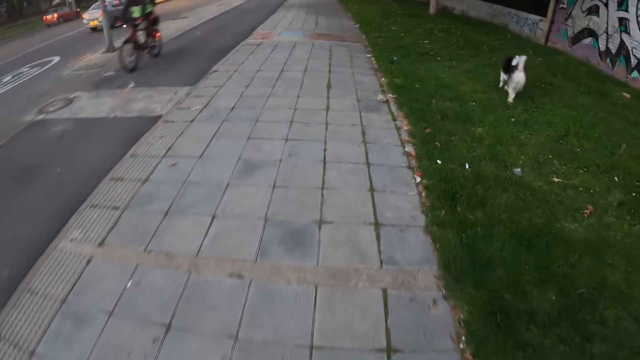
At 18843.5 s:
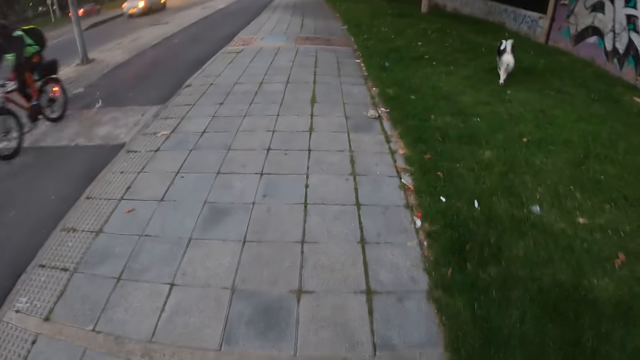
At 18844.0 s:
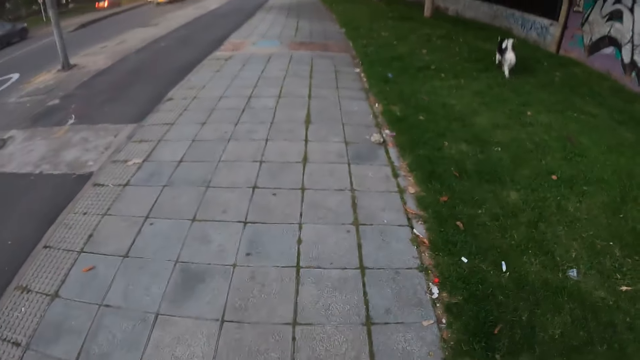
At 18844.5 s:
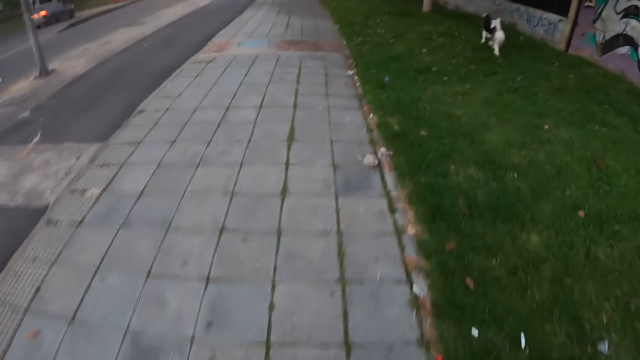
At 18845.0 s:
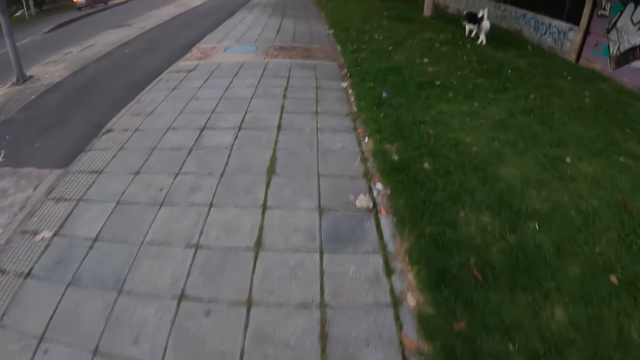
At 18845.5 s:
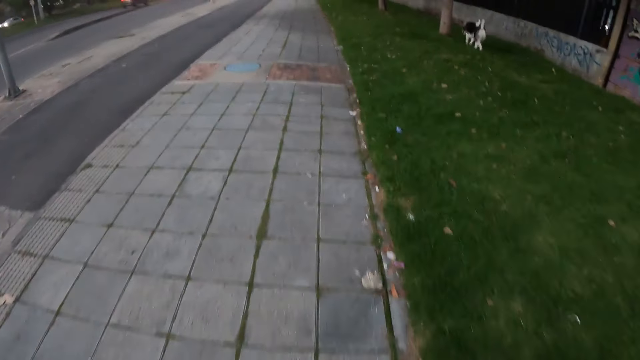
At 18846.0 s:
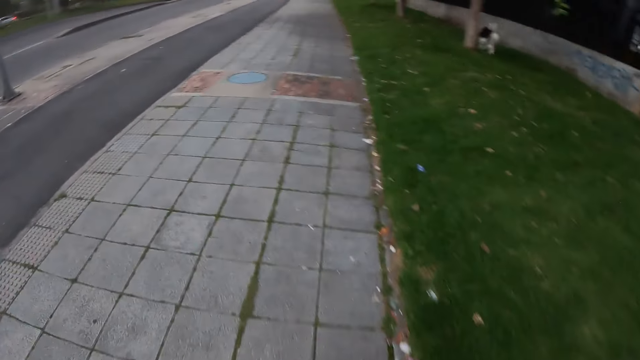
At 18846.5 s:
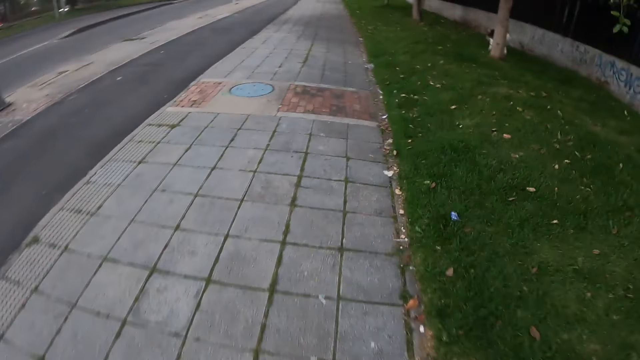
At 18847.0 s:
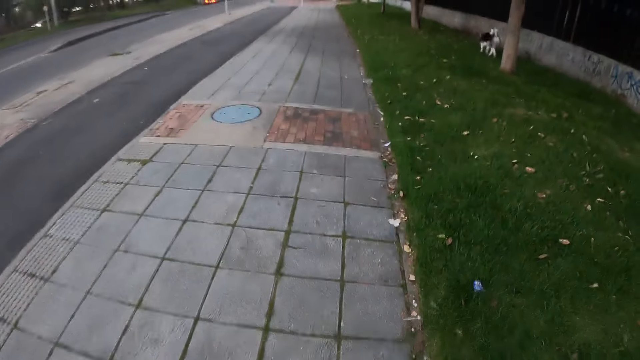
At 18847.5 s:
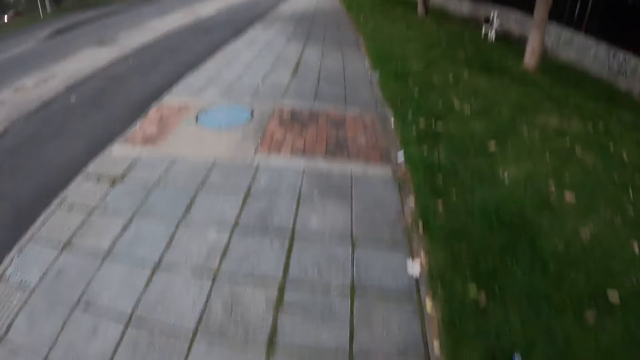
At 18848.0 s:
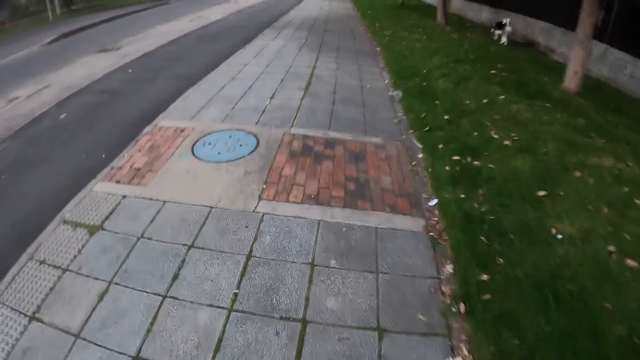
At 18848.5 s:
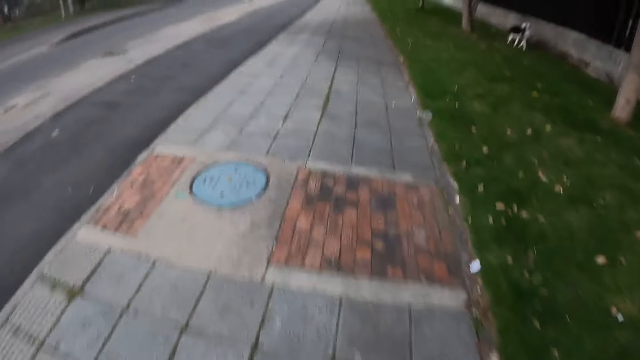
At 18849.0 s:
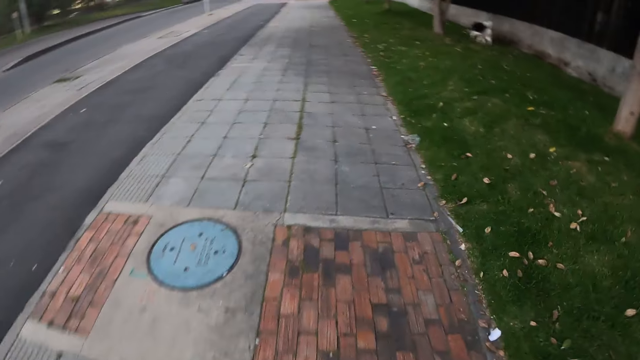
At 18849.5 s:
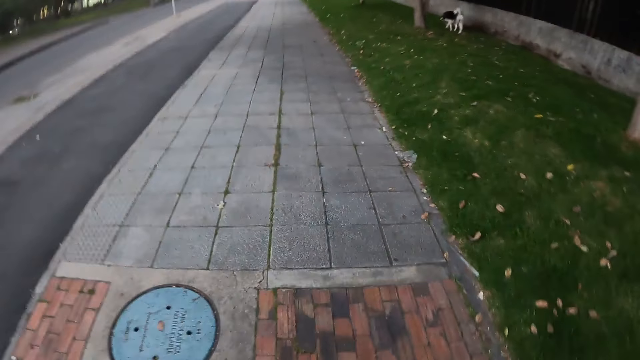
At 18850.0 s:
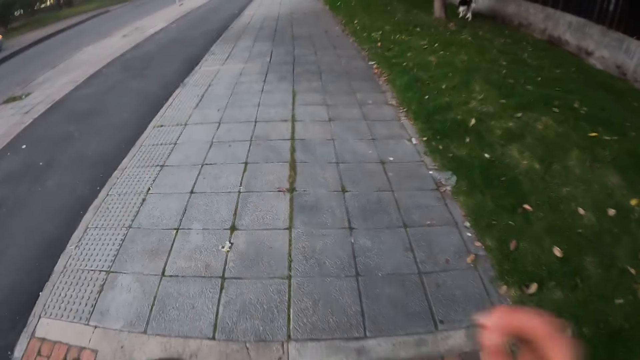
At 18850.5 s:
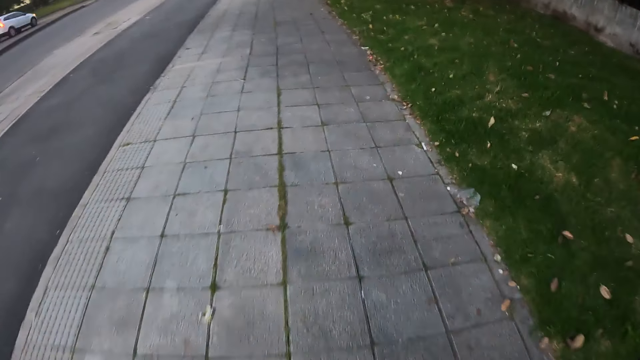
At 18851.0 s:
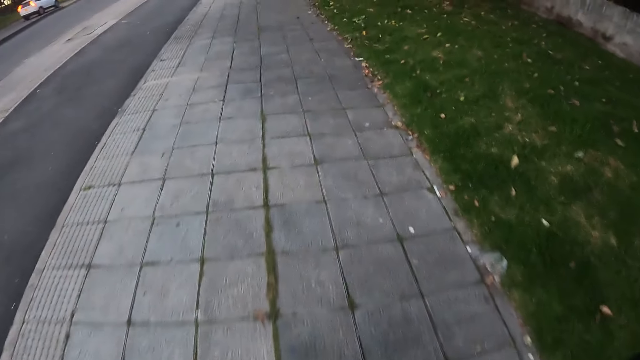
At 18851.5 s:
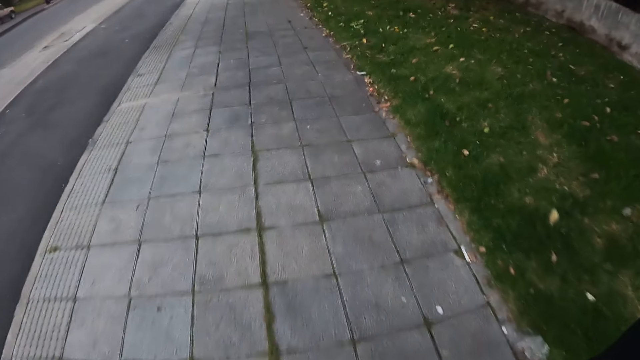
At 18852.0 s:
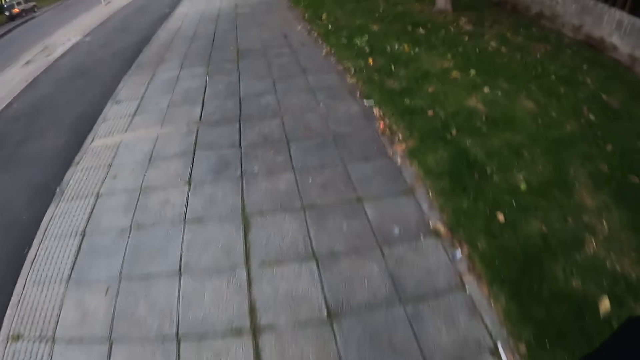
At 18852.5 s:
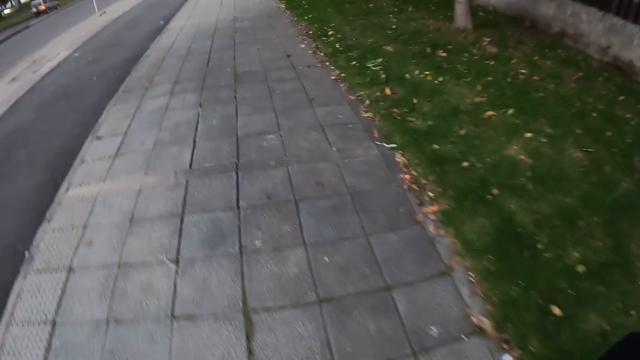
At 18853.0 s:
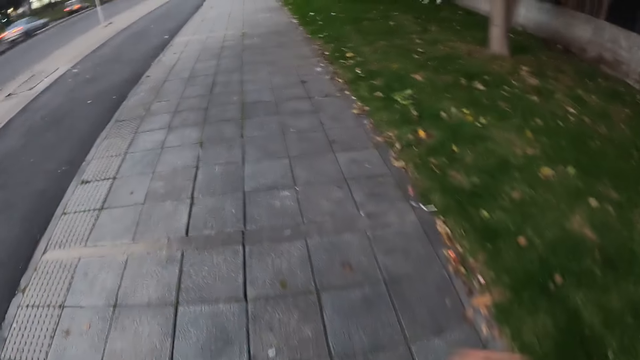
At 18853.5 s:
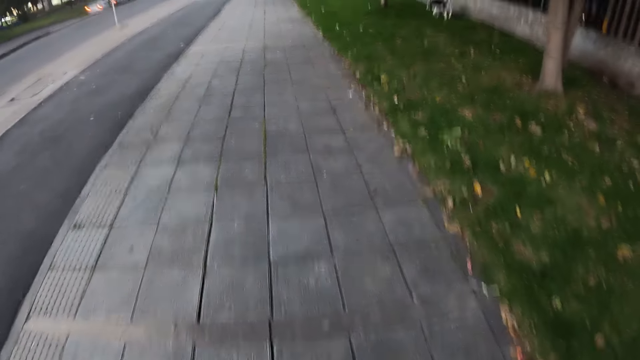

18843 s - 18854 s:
The camera wearer lifts a hand.

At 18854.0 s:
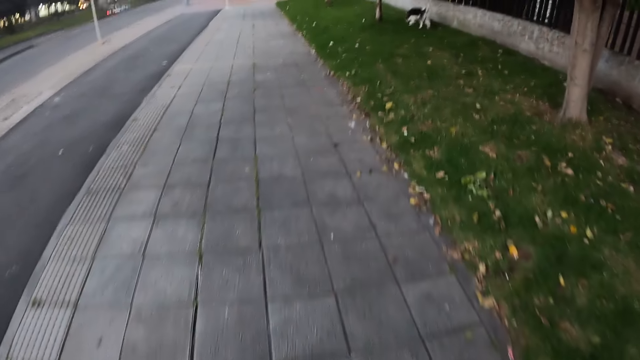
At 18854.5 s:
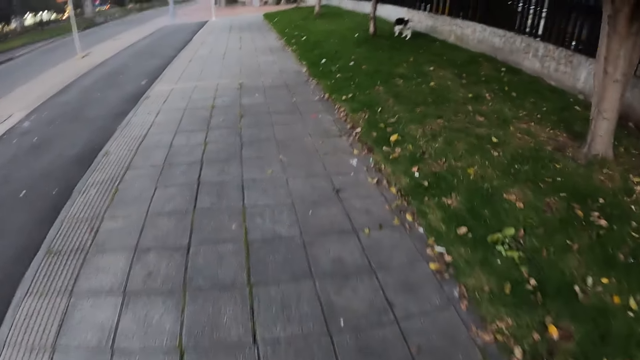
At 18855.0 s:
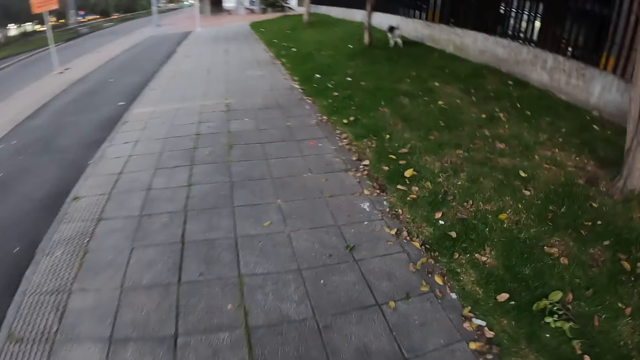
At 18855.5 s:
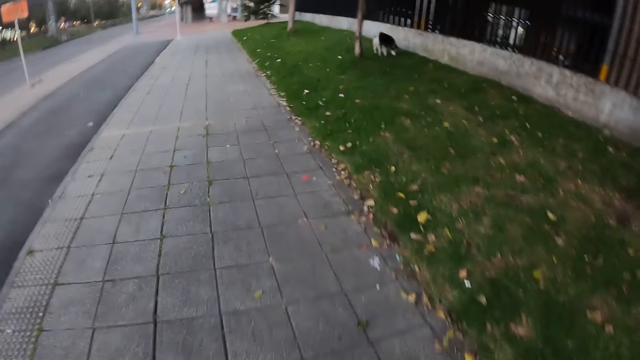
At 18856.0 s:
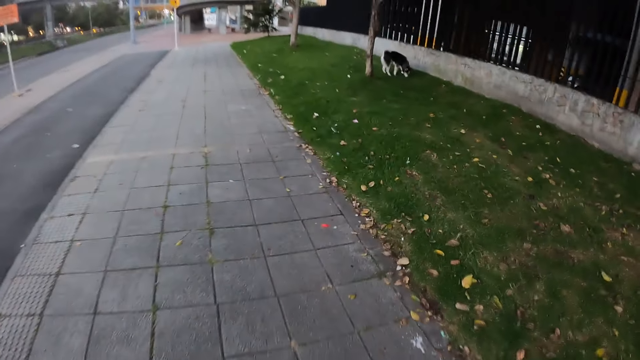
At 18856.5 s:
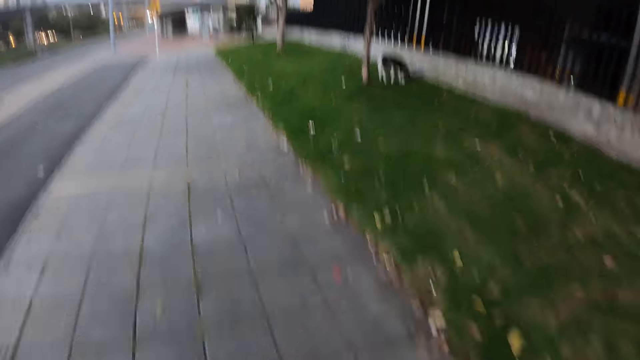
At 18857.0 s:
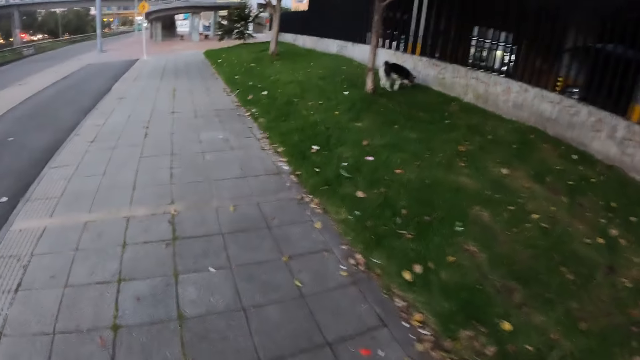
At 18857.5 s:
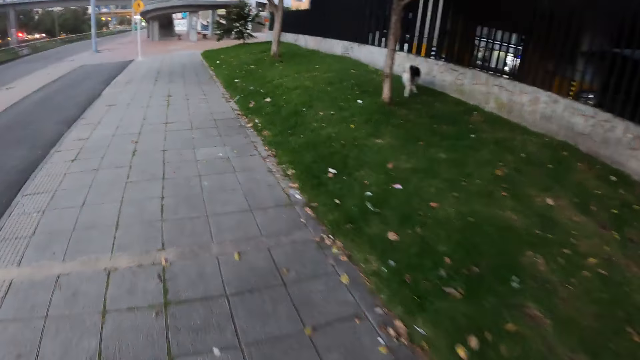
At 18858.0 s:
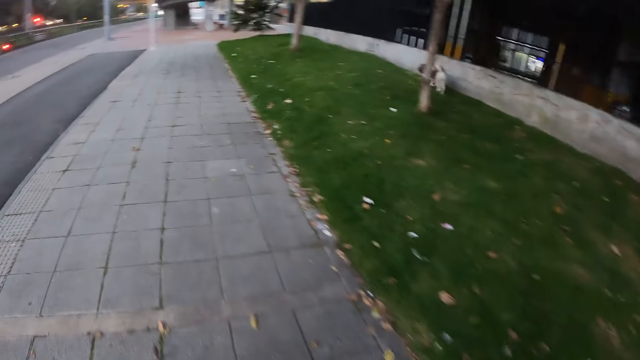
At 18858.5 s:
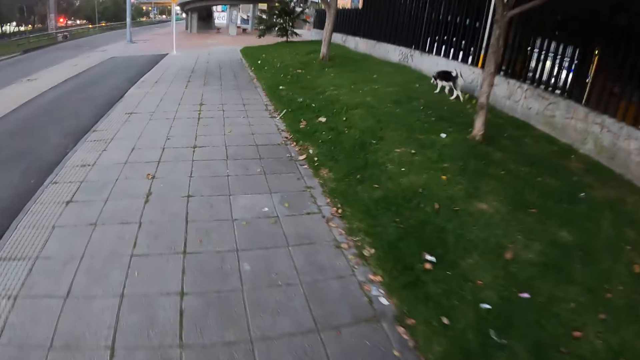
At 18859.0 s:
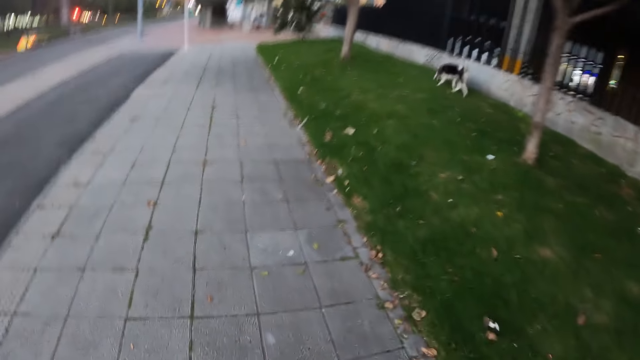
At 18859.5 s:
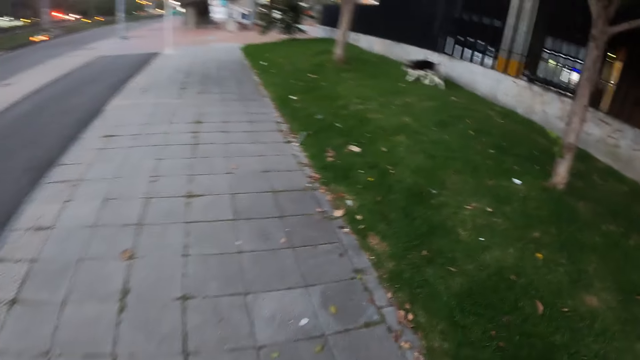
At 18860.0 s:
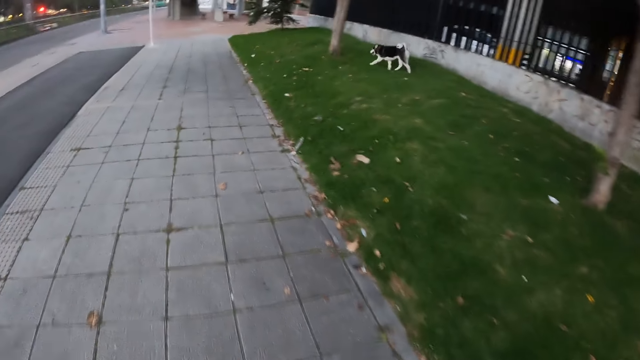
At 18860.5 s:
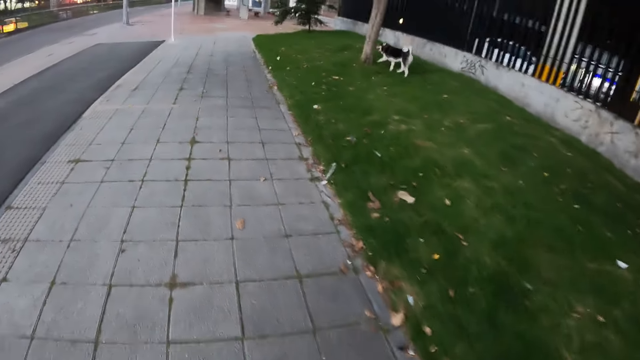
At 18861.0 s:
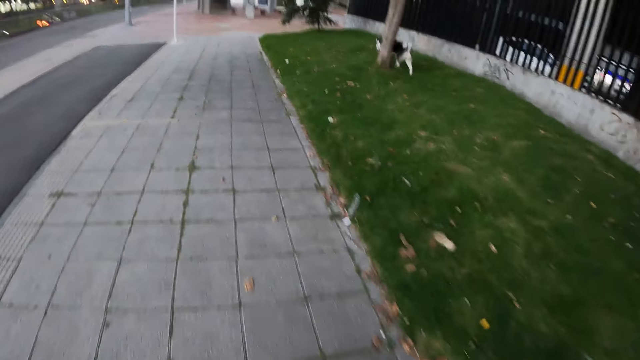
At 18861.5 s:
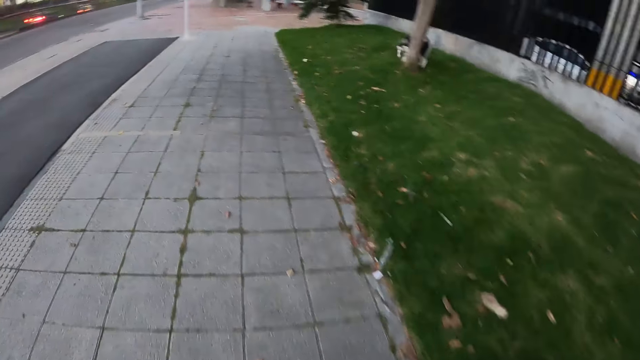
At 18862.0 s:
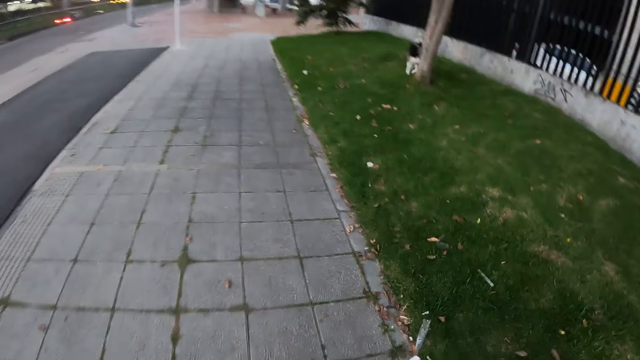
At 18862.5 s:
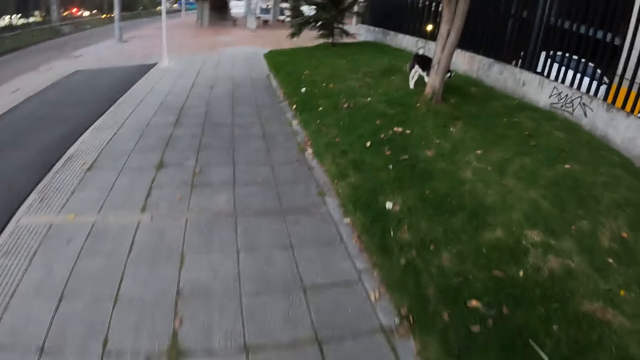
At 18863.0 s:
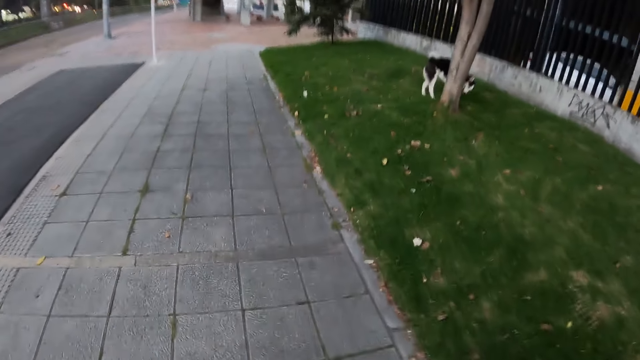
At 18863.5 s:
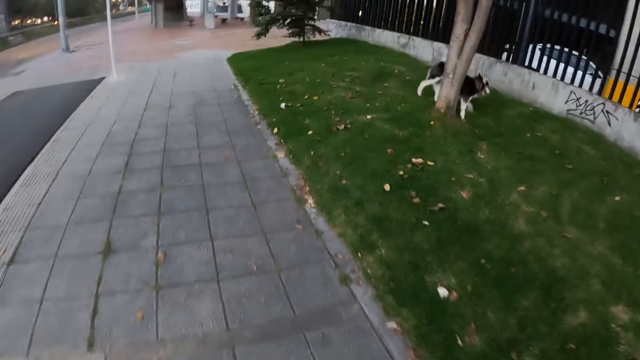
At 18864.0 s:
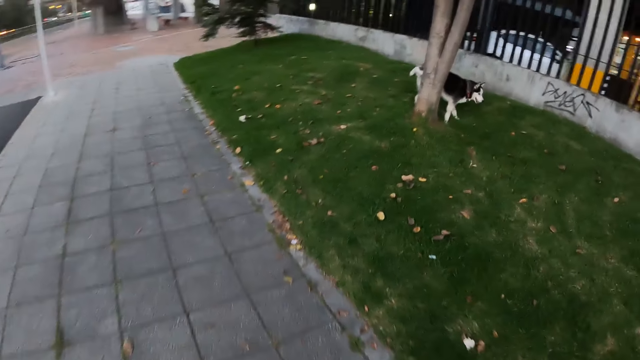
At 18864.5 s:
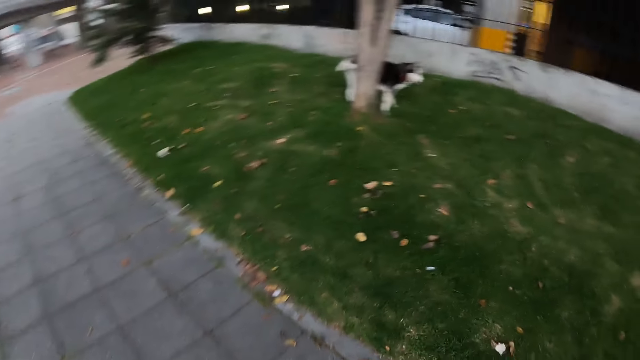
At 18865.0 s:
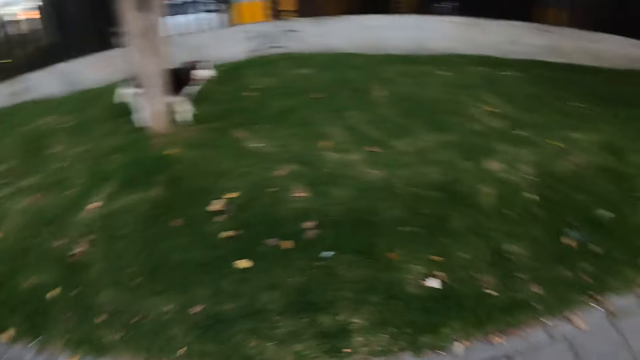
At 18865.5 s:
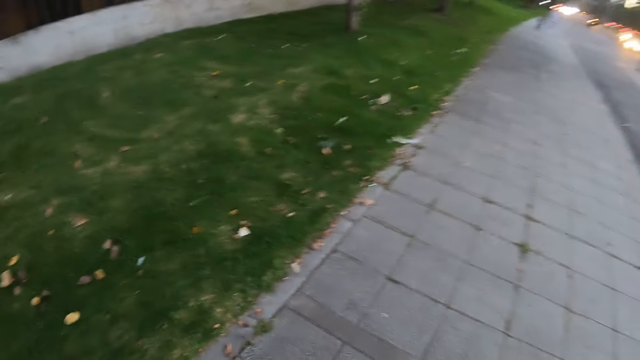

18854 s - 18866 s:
The dog stays on the grass. The dog walks on the grass. The dog stays beside a tree.
